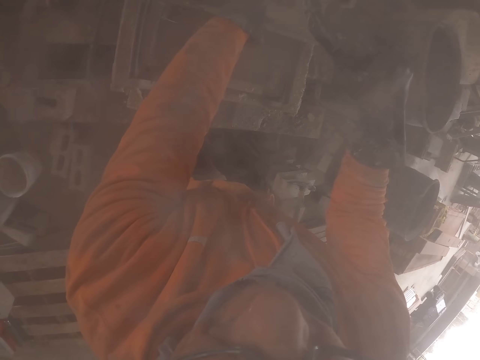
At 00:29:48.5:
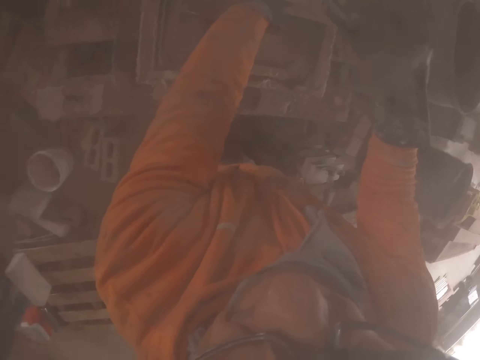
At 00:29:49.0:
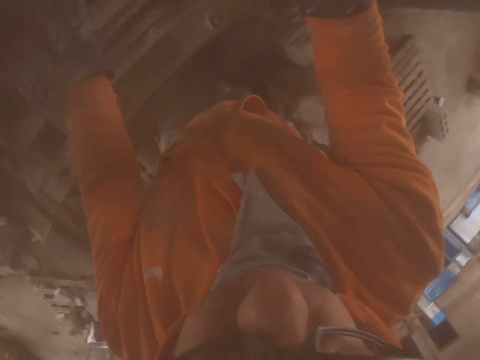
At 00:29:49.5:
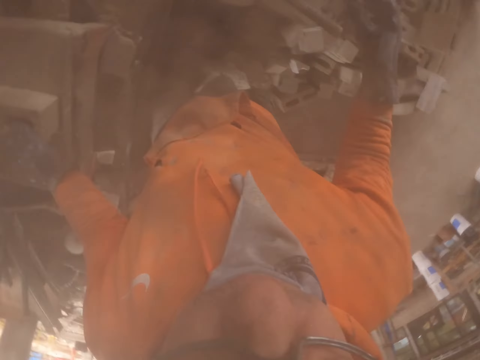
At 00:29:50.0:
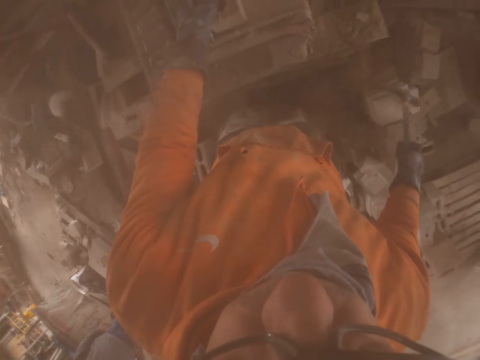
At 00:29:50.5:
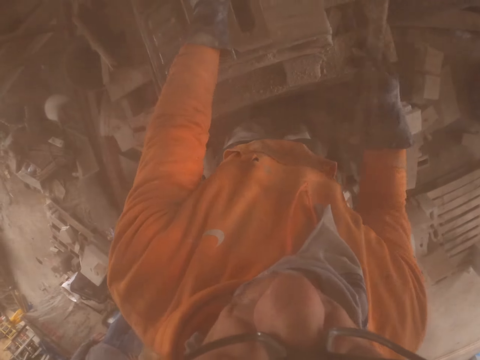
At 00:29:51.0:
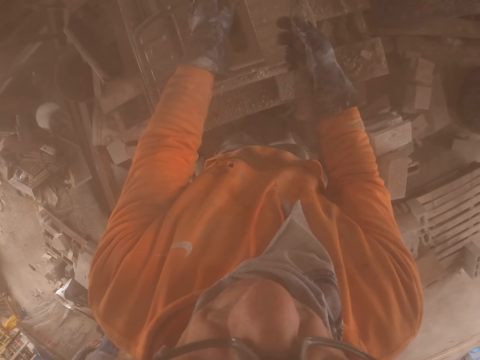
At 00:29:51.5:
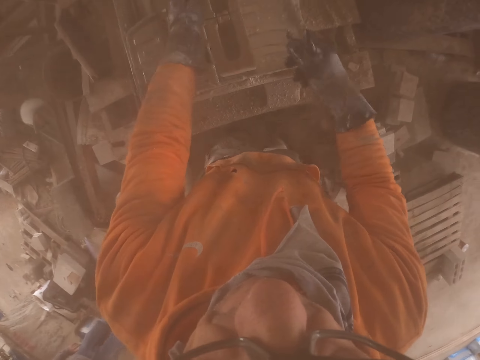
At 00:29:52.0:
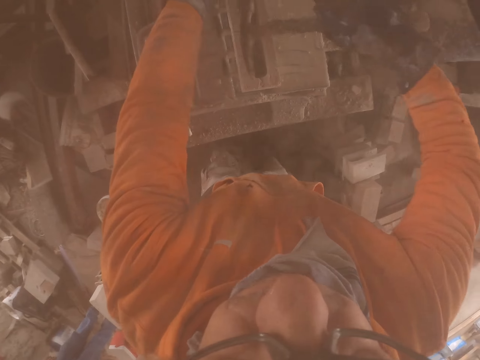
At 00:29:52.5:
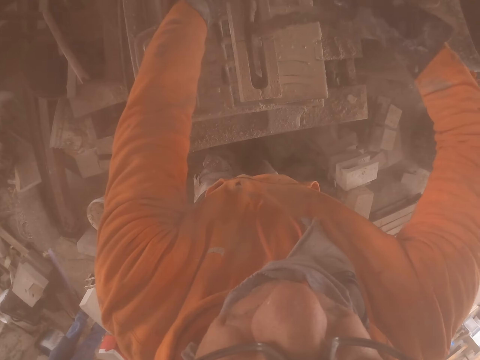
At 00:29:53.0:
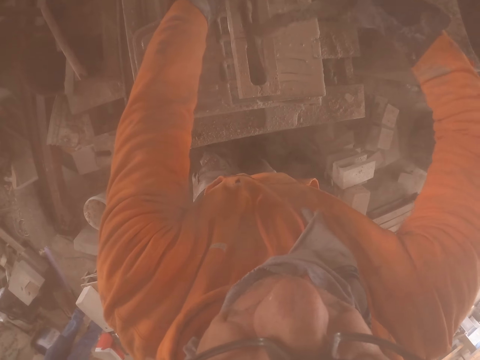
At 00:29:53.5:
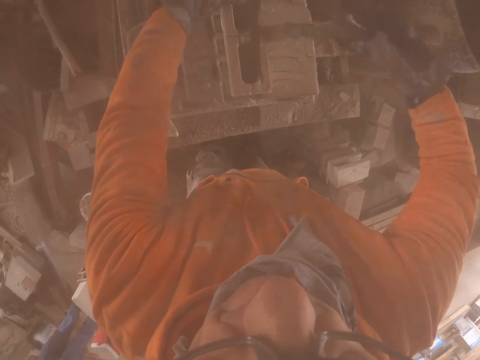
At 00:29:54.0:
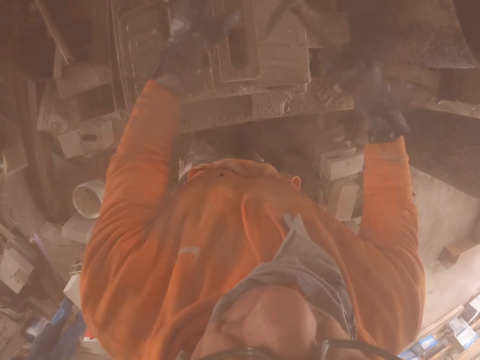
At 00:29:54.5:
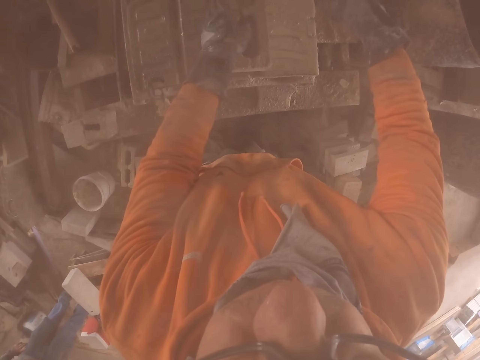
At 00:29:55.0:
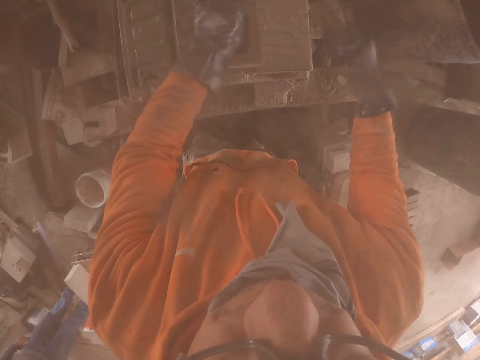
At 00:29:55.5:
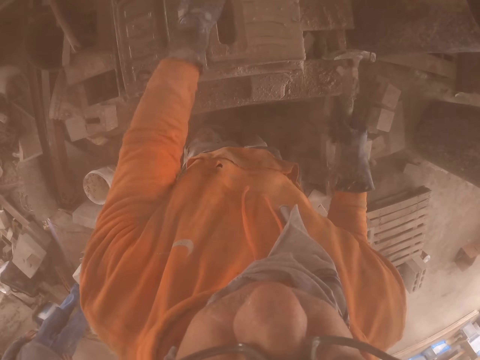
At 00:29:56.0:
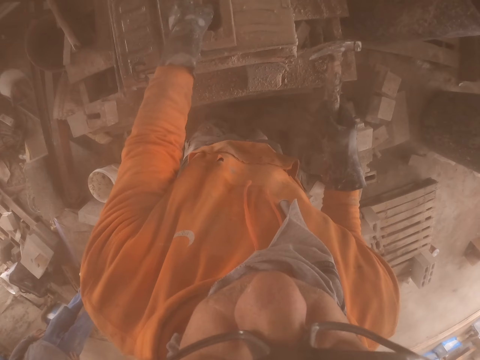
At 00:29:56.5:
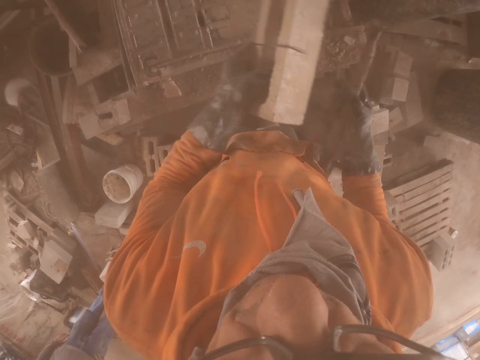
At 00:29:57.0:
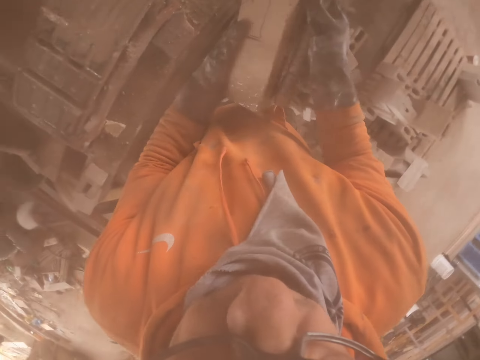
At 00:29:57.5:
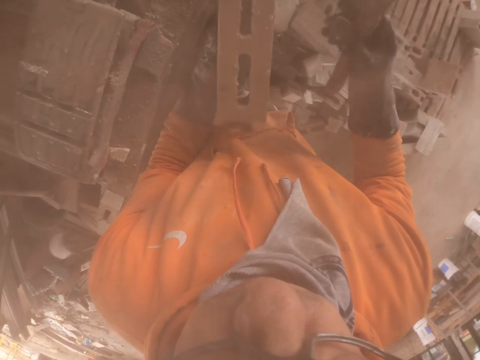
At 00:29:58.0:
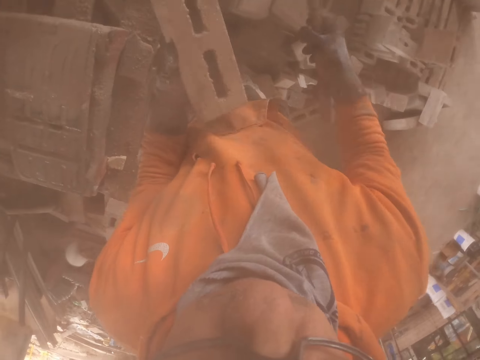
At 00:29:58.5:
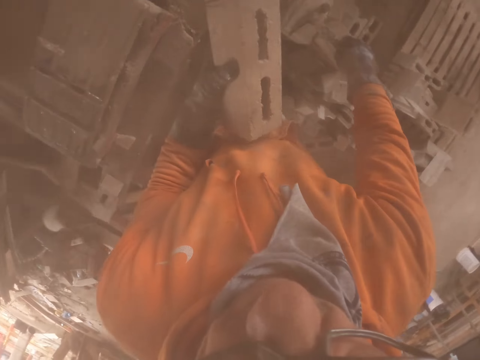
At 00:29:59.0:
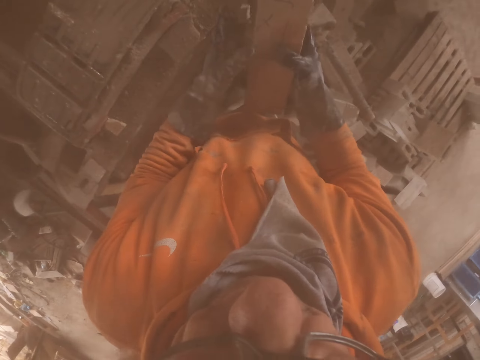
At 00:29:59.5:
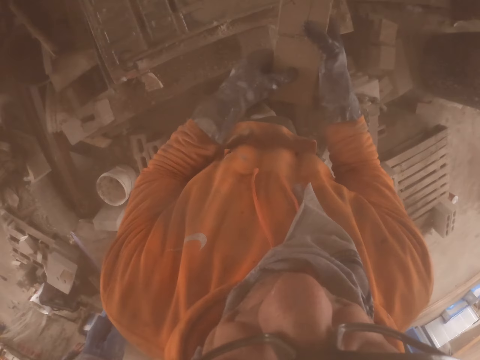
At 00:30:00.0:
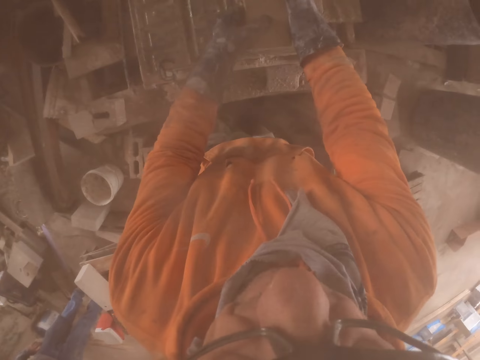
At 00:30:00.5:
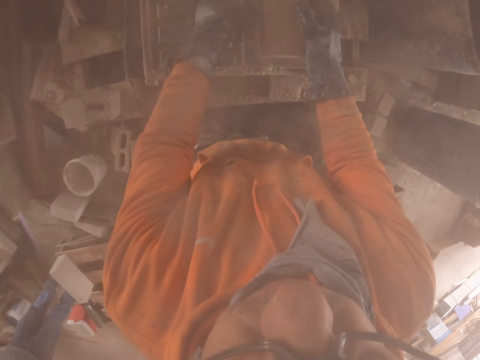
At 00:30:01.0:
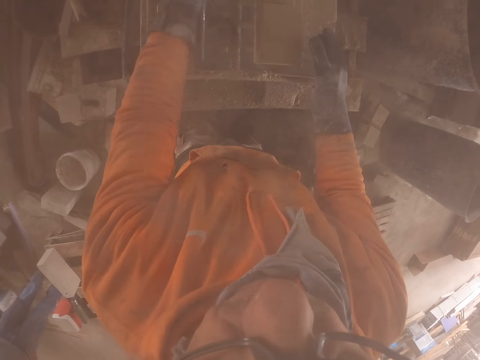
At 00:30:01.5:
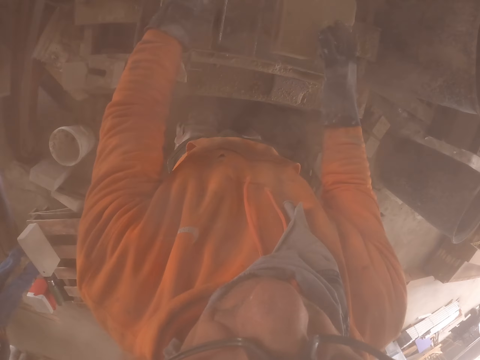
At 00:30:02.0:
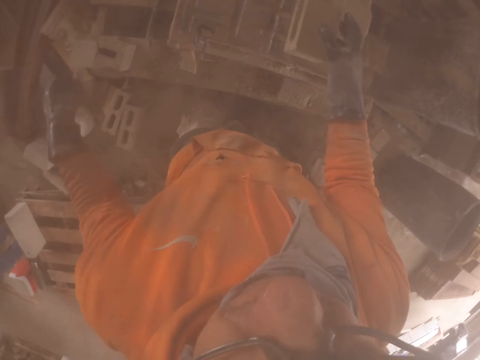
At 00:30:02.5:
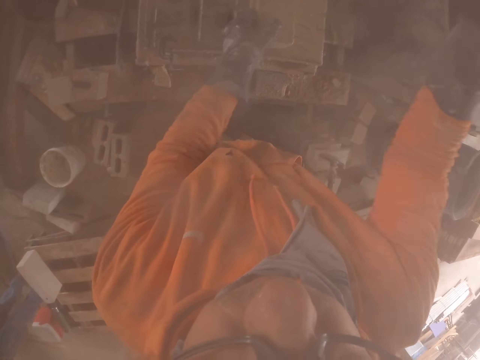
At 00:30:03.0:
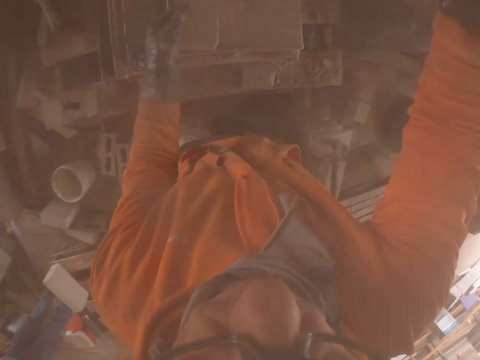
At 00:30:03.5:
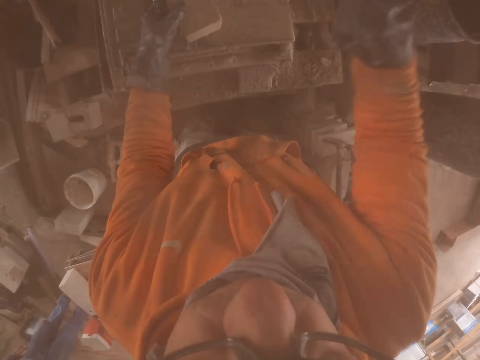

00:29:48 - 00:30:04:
The camera wearer takes a brick hammer. They hammer the brick. They carry the brick. They put the hammer aside. They put the brick on the brick making machine.

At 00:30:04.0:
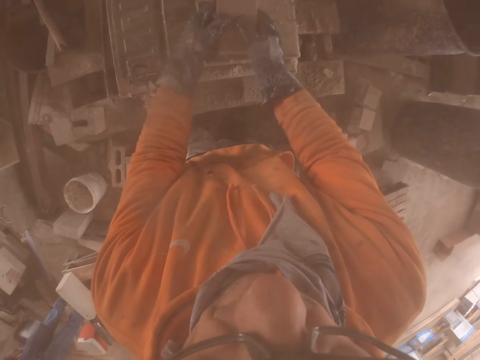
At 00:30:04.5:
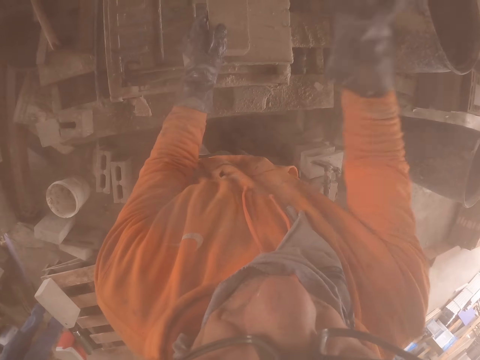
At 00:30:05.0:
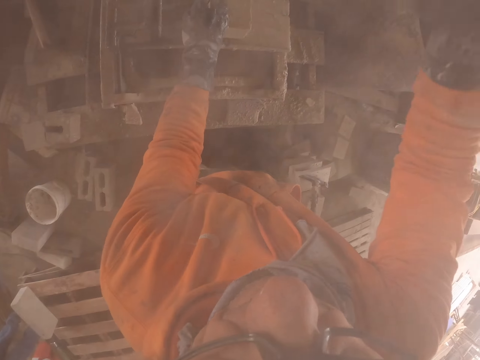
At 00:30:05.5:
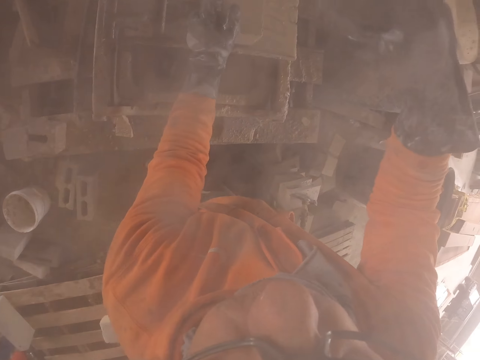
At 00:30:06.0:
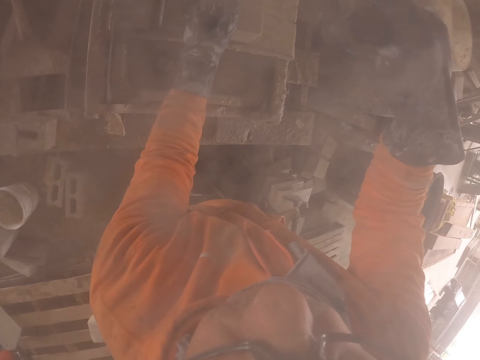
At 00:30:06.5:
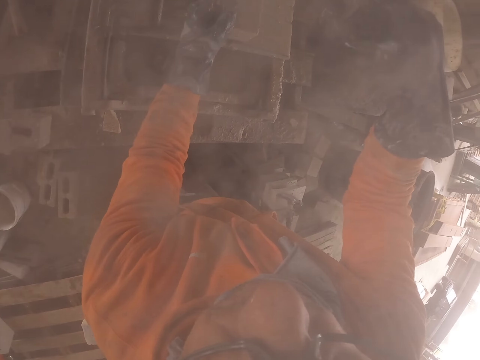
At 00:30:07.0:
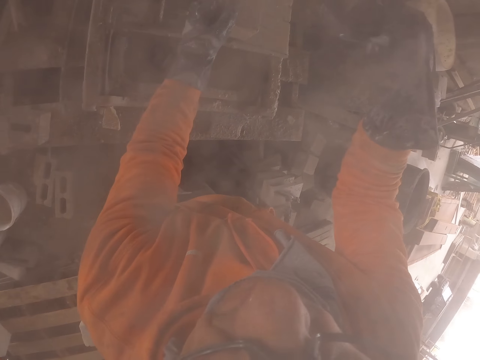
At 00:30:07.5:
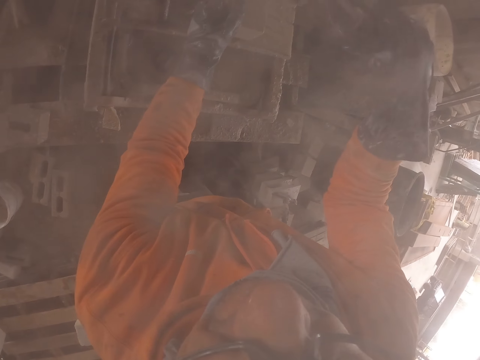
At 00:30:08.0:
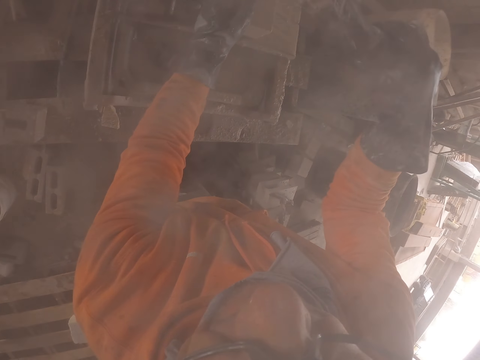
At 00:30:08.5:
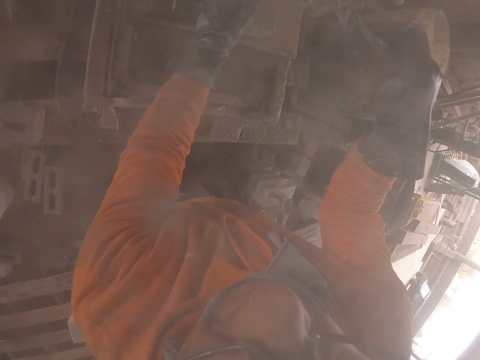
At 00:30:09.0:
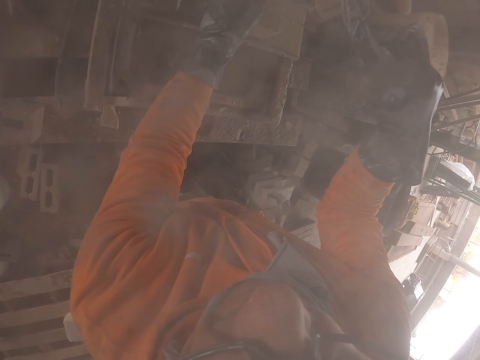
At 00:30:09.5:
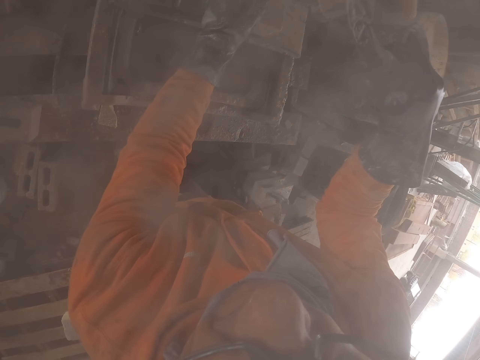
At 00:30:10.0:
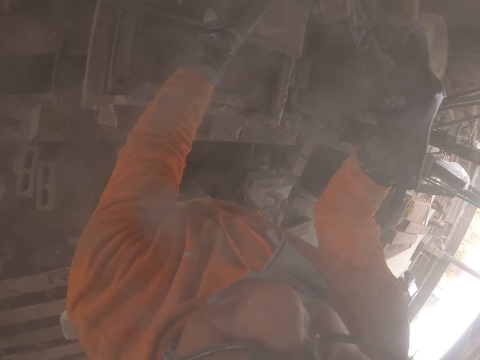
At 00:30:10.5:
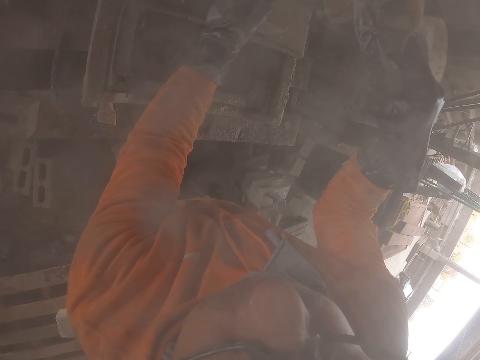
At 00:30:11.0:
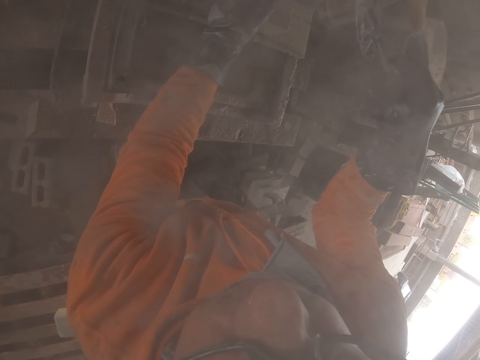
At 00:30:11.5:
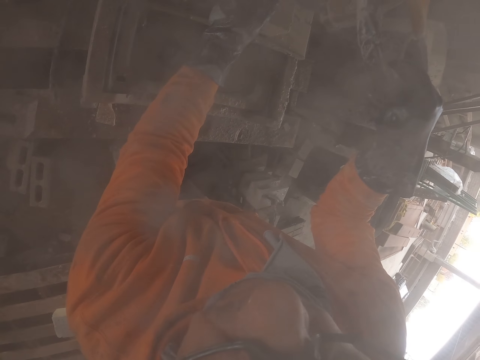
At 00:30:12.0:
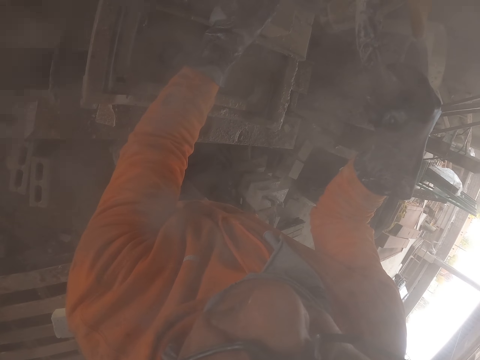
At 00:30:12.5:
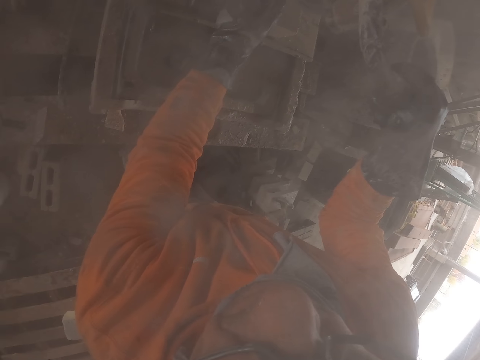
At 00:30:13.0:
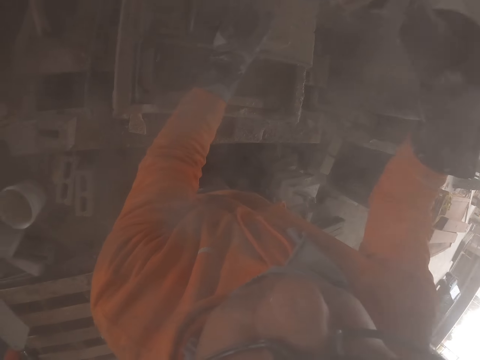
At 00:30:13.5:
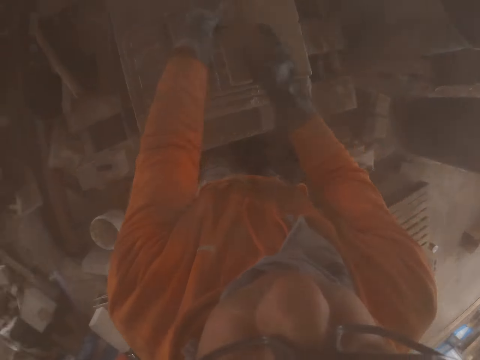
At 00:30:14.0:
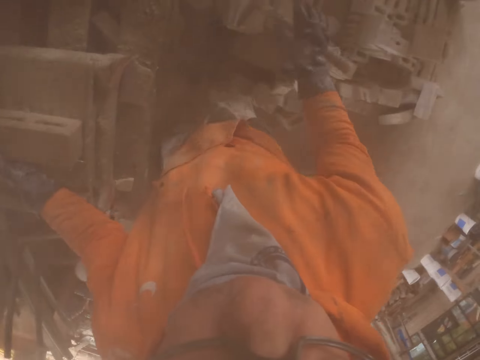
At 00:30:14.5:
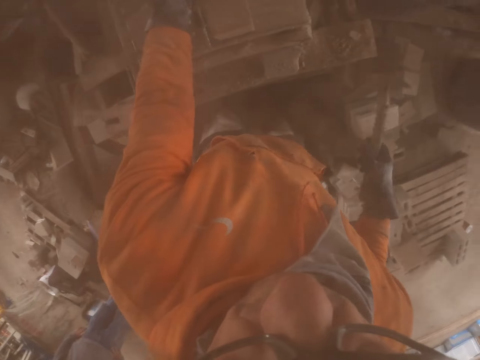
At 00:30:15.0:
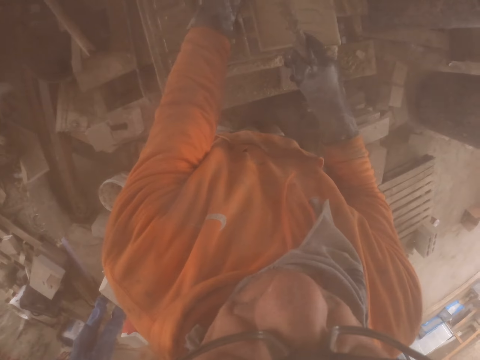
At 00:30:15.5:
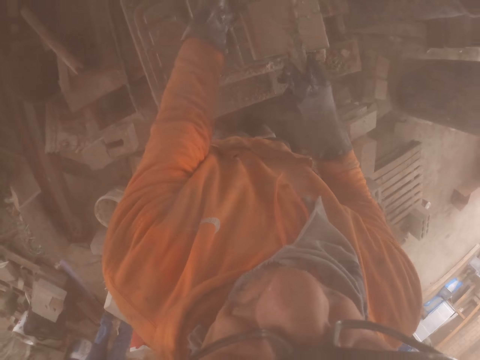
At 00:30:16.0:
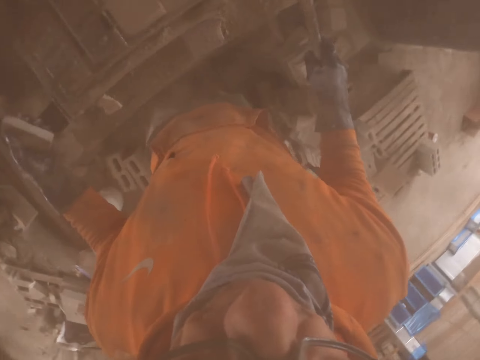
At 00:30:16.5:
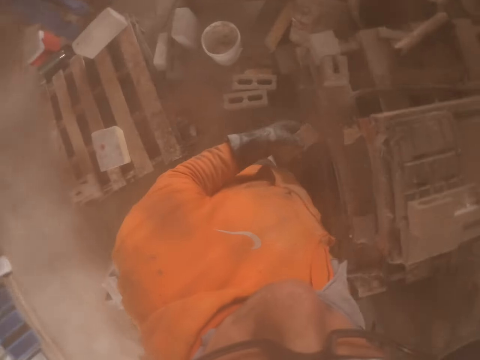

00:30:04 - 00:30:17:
The camera wearer cuts the brick. They take the hammer. They break the brick with the hammer. They knock the bricks.
